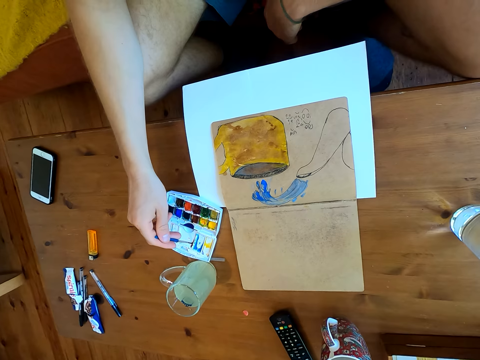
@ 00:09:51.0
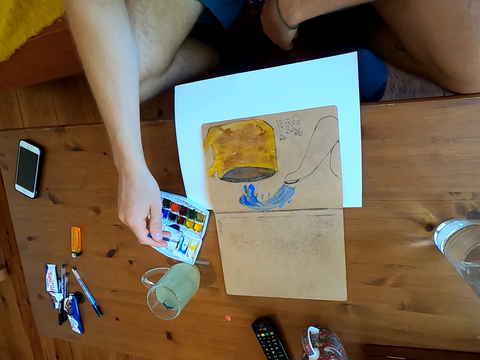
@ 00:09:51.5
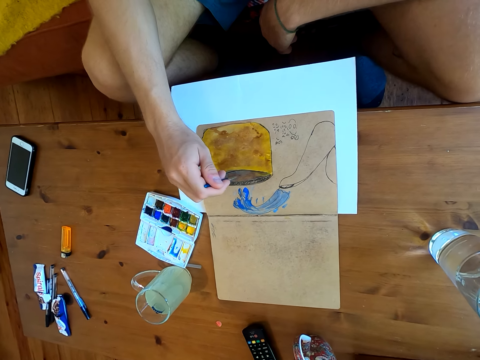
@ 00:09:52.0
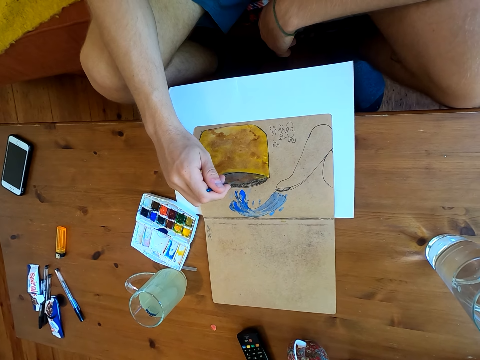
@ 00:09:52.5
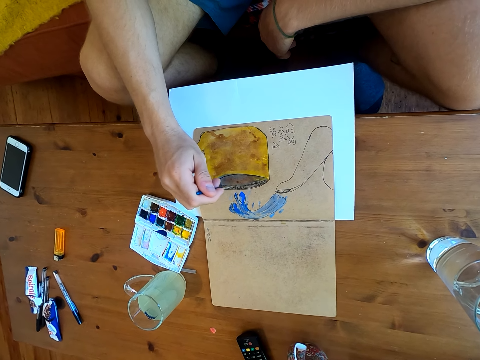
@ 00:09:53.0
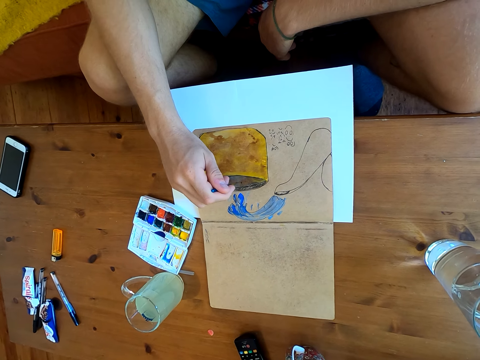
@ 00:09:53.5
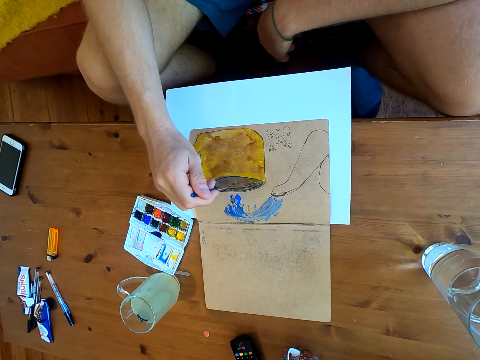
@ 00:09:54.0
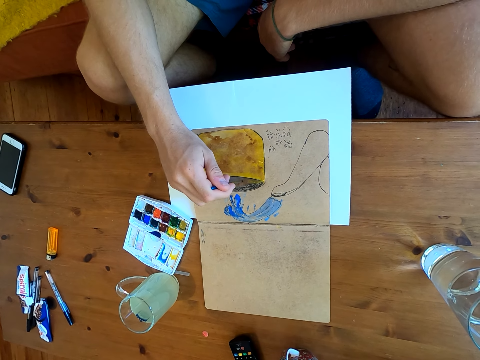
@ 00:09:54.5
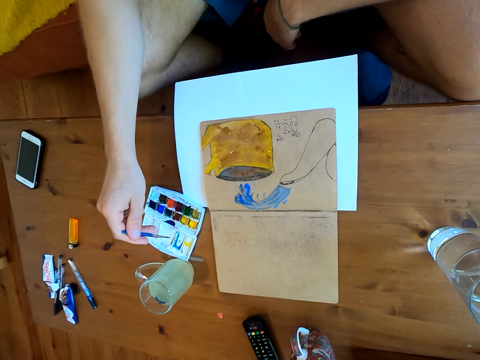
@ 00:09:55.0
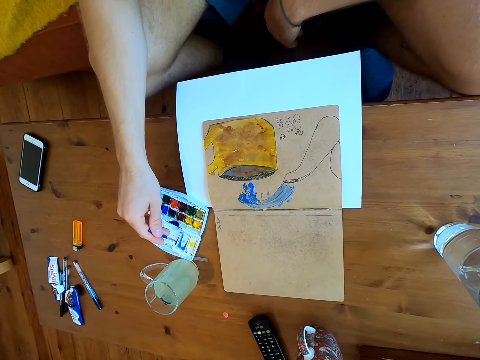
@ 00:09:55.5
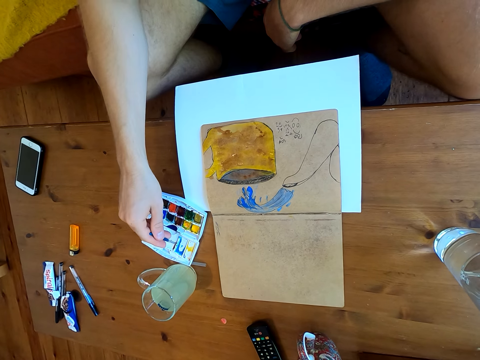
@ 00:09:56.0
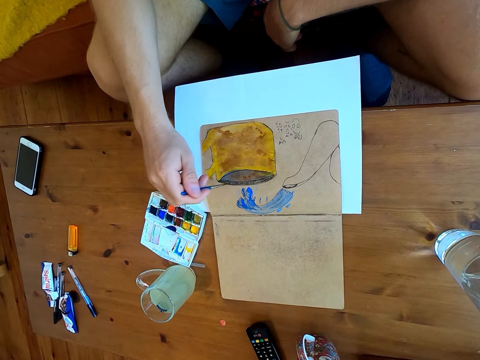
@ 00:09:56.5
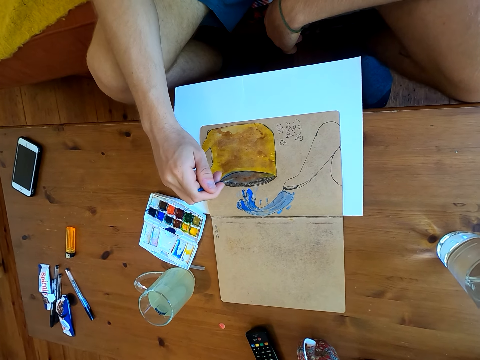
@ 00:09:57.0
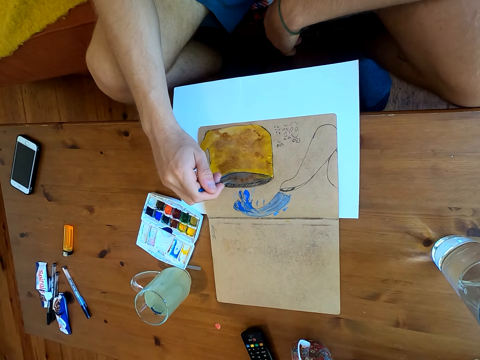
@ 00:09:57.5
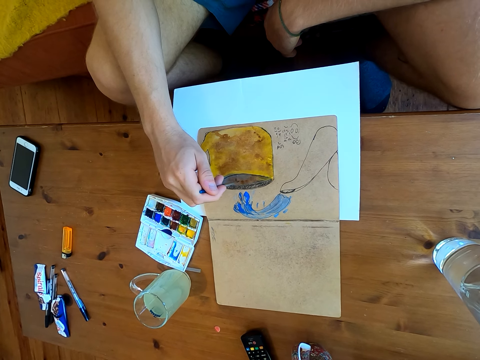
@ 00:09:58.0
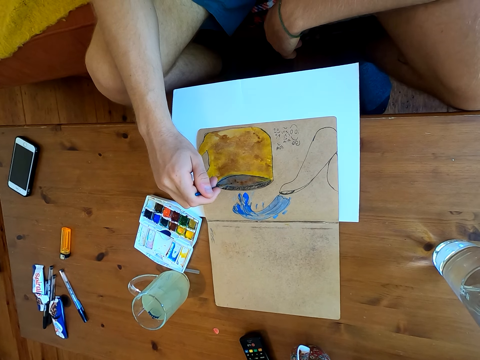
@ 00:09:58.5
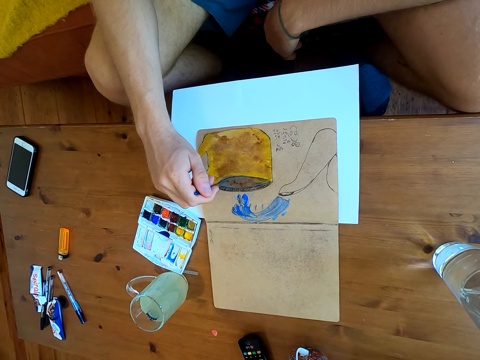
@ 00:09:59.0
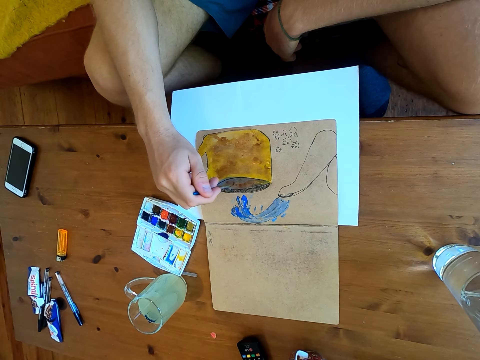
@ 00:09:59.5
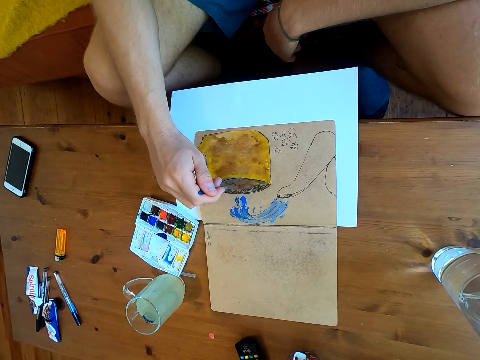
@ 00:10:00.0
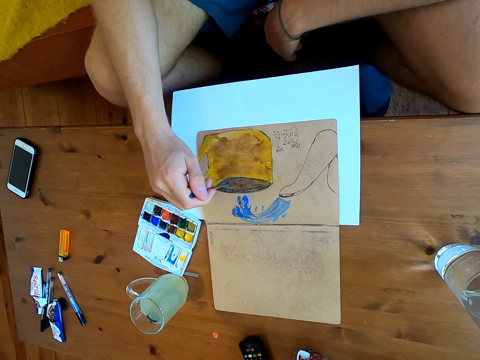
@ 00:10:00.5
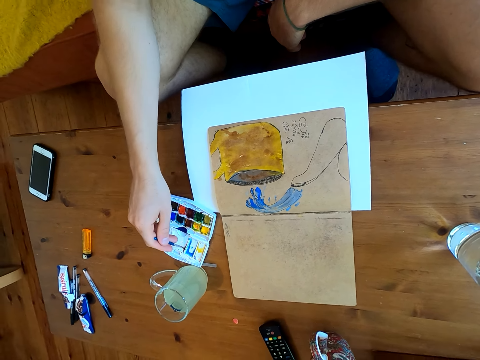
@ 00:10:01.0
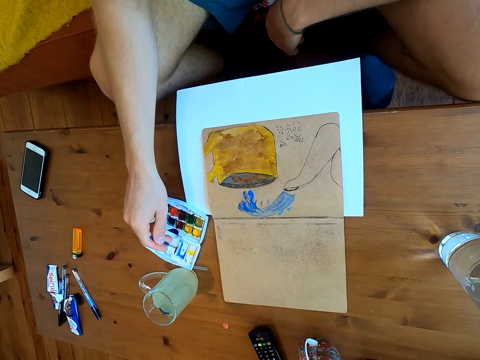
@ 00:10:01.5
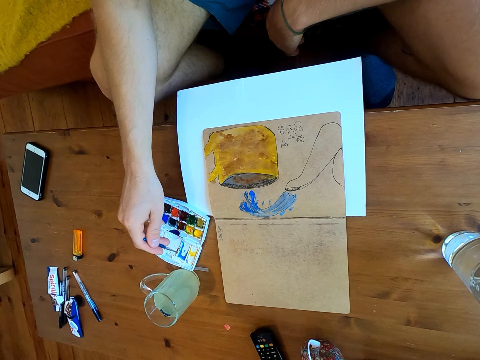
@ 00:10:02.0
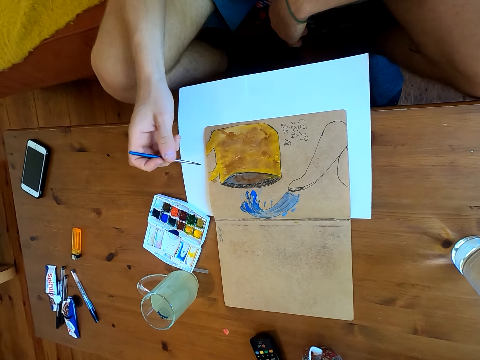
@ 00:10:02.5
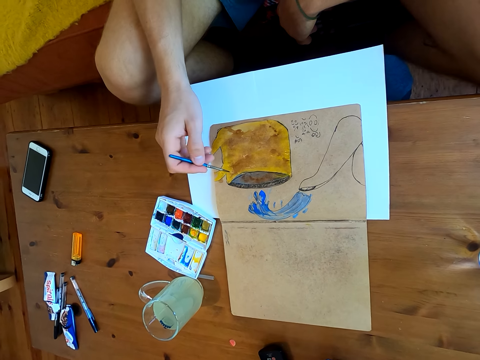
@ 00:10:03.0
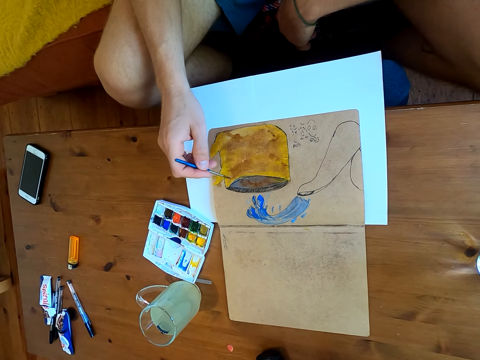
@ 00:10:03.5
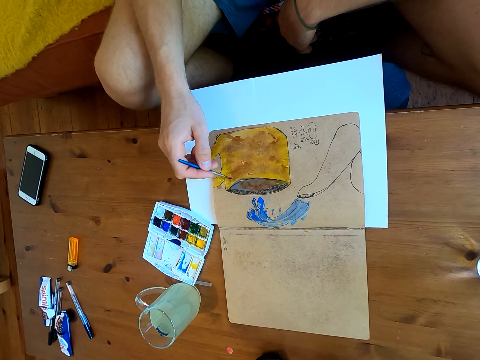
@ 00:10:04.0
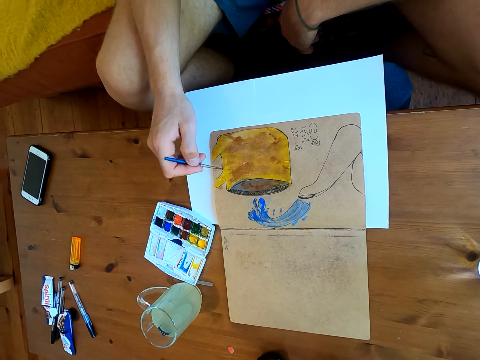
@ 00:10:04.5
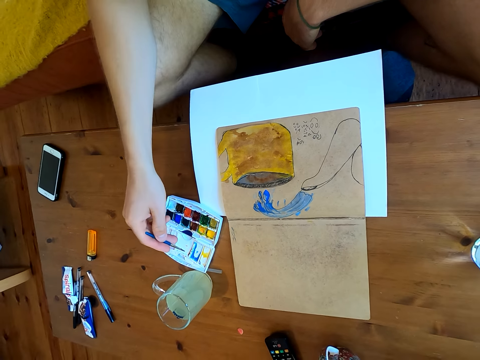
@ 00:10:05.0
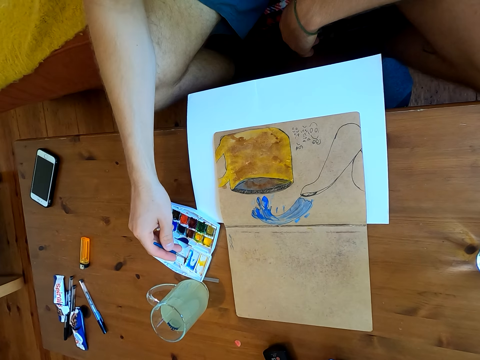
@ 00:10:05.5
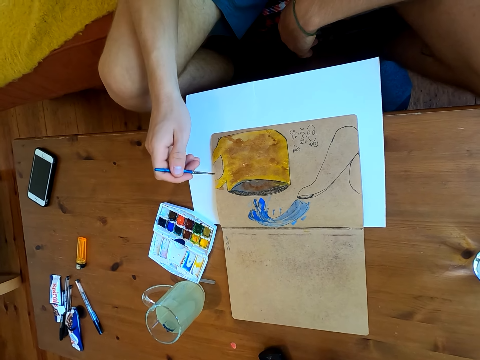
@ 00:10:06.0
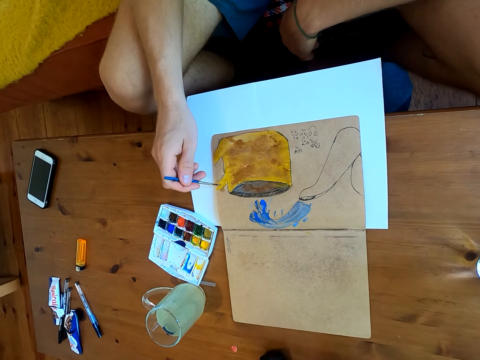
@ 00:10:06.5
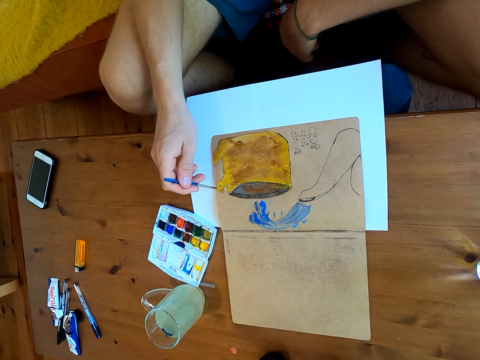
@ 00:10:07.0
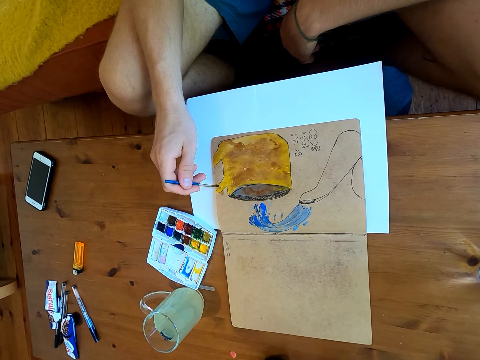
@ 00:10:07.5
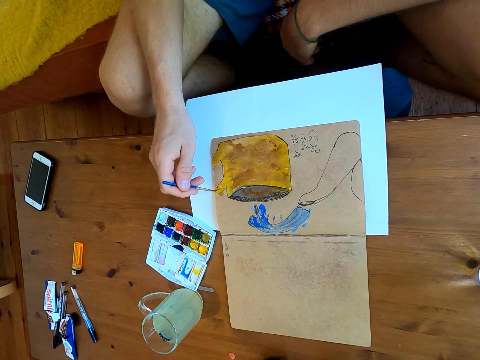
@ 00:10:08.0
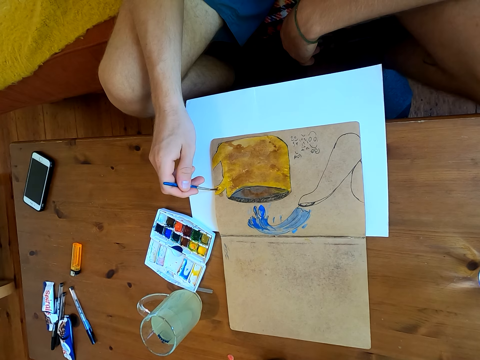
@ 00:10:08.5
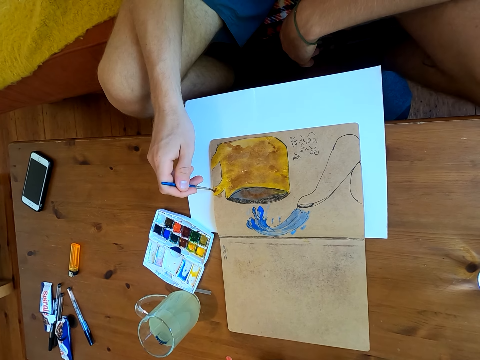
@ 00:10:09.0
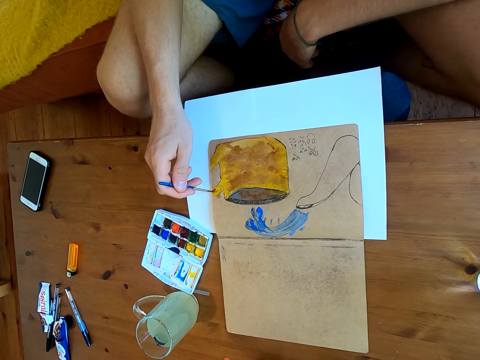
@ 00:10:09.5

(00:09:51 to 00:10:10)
The camera wearer immerses the brush in the watercolor. They paint on a paper. They immerse the brush in the watercolor. They paint on the paper. They immerse the brush in the watercolor. They paint on the paper. They immerse the brush in the watercolor. They paint on the paper.

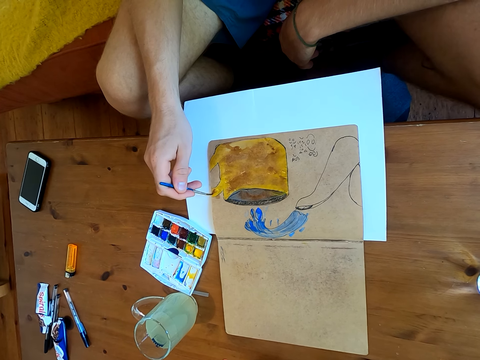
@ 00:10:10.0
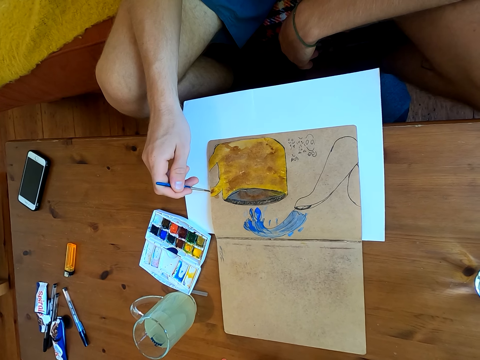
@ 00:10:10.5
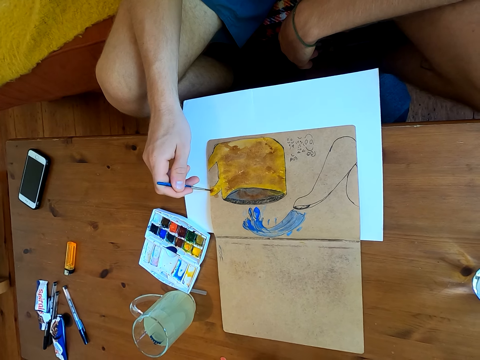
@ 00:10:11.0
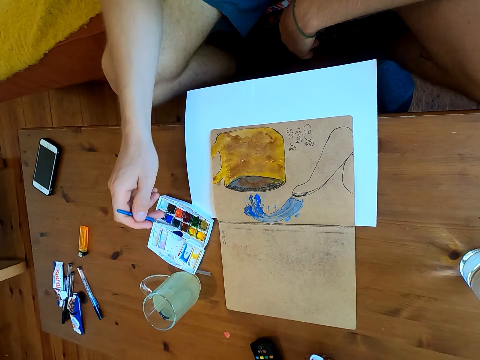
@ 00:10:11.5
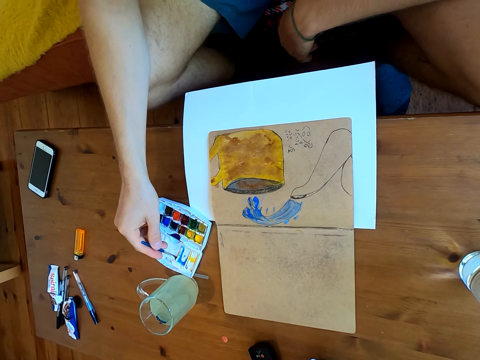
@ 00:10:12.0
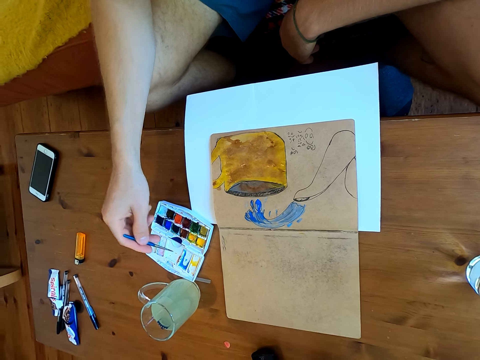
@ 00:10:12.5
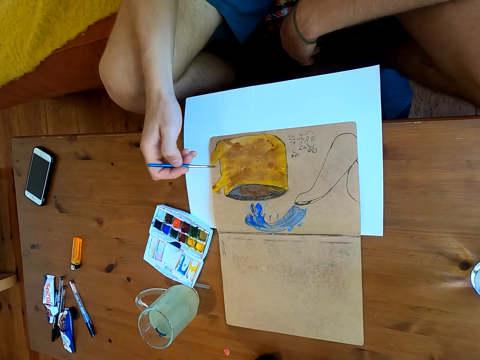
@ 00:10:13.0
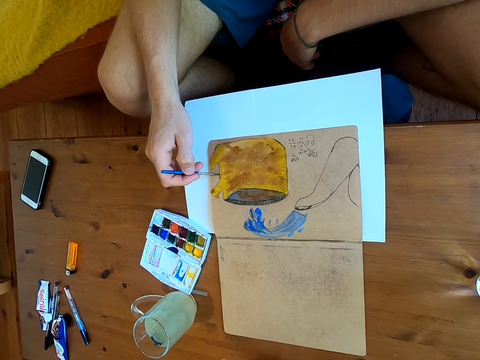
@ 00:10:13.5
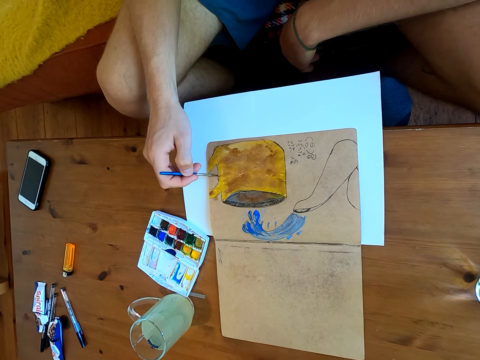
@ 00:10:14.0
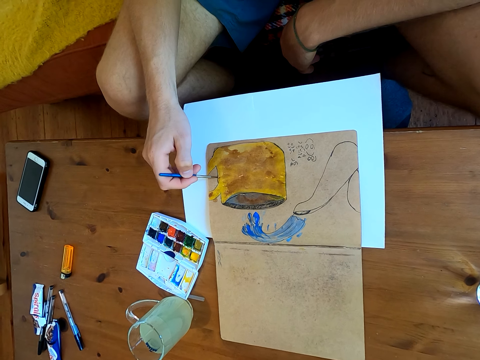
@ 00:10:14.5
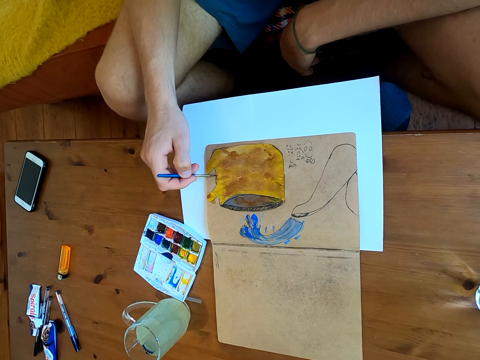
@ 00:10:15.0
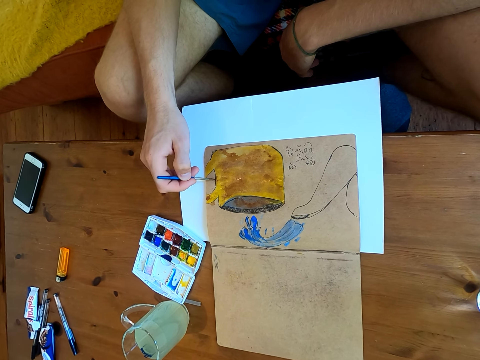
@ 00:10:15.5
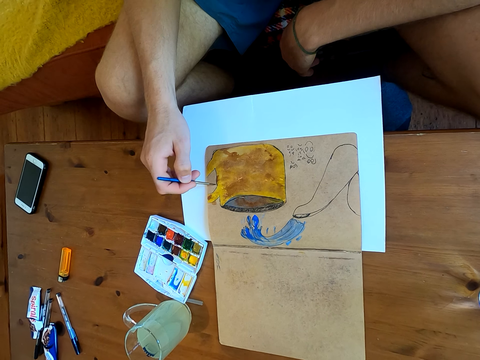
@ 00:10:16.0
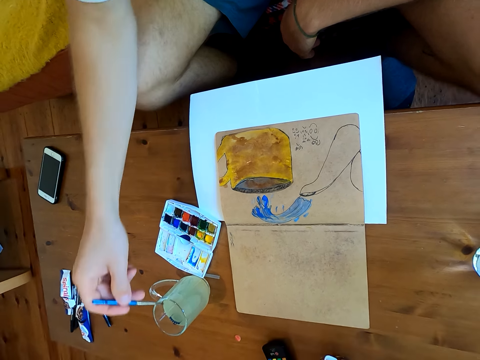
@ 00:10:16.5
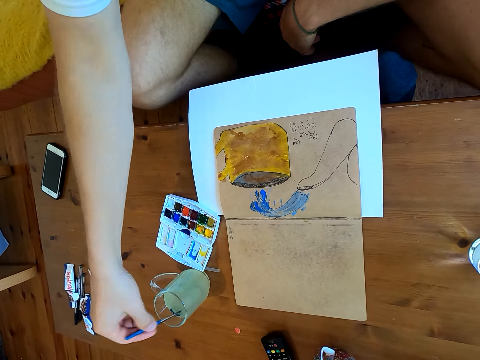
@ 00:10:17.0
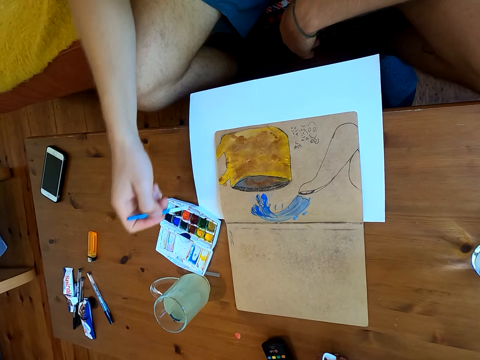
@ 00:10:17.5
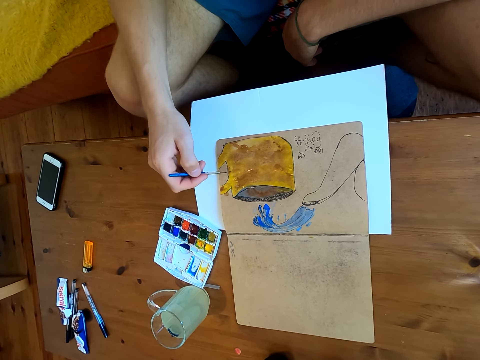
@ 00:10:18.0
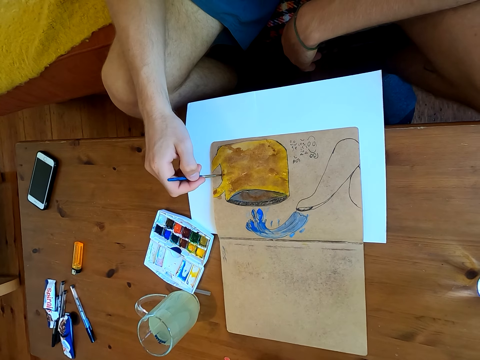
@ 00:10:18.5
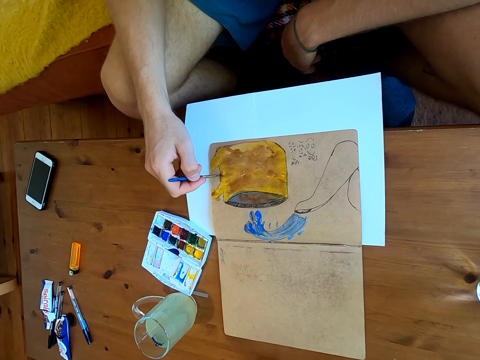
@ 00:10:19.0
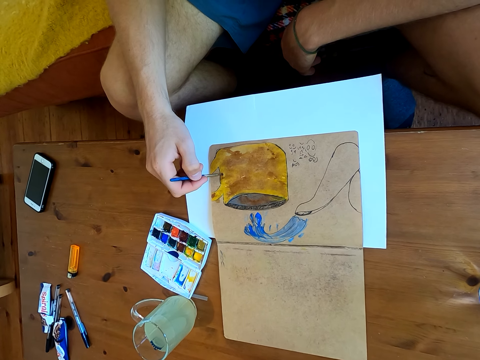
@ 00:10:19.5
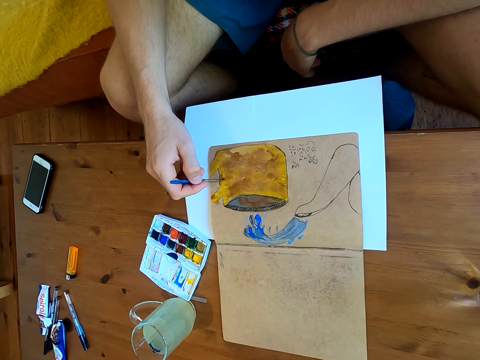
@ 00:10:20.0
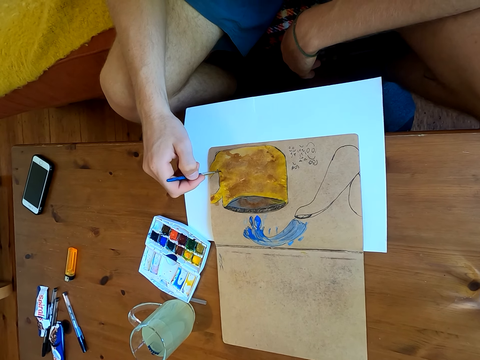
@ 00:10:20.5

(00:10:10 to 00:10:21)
The camera wearer immerses the brush in watercolor. They paint on a paper. They dip the brush in a liquid. They paint on the paper.
